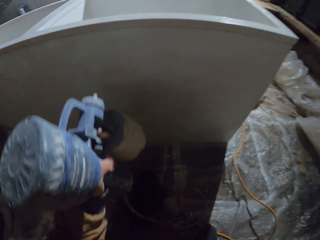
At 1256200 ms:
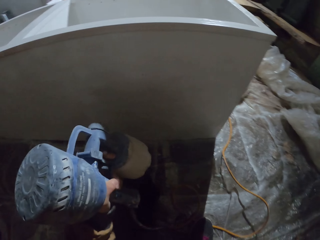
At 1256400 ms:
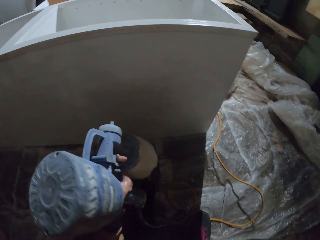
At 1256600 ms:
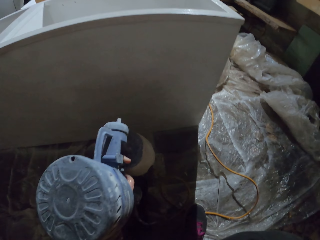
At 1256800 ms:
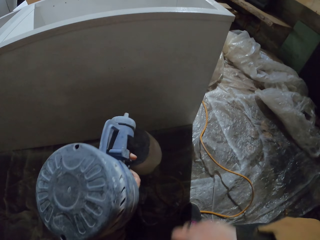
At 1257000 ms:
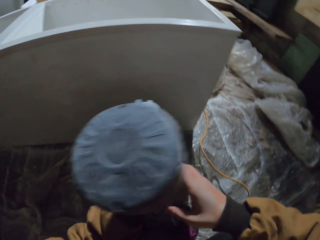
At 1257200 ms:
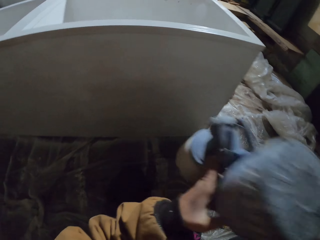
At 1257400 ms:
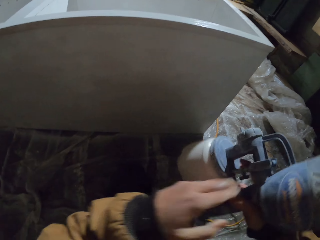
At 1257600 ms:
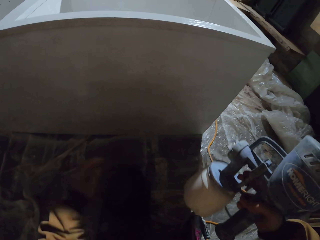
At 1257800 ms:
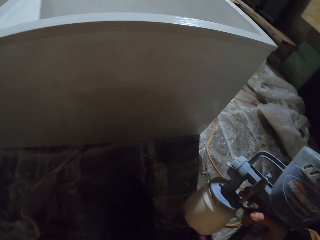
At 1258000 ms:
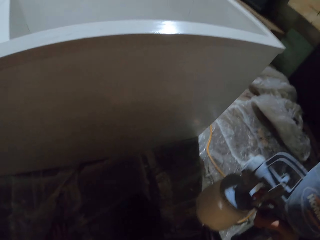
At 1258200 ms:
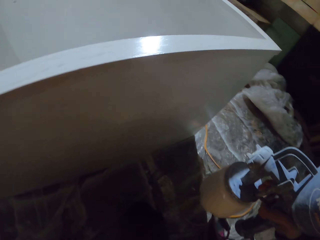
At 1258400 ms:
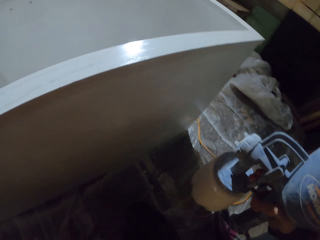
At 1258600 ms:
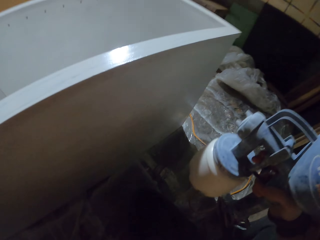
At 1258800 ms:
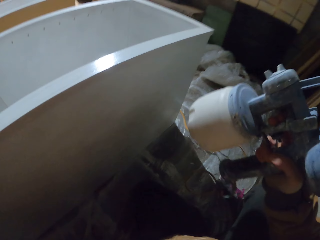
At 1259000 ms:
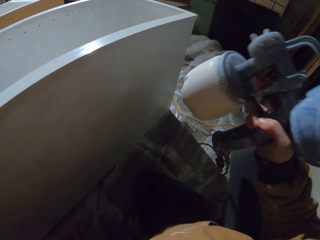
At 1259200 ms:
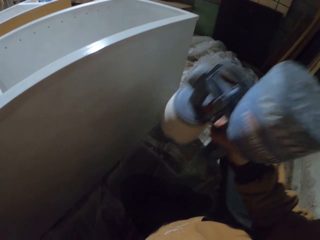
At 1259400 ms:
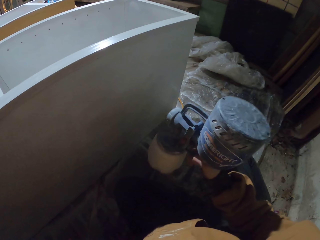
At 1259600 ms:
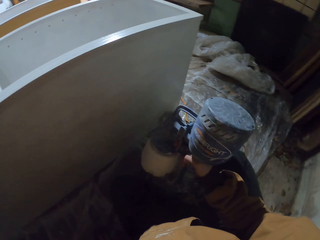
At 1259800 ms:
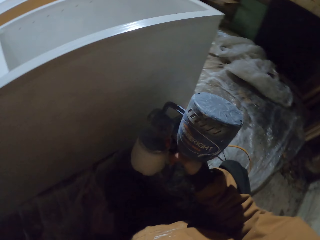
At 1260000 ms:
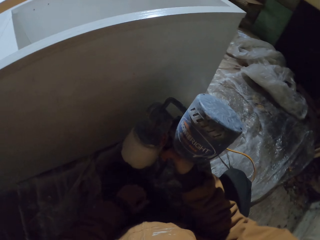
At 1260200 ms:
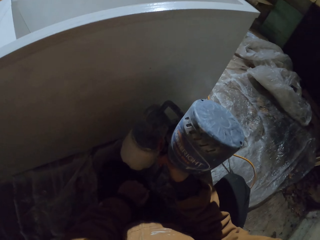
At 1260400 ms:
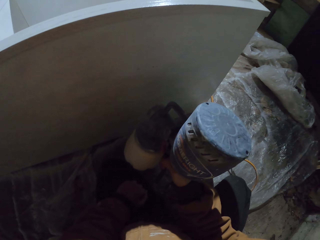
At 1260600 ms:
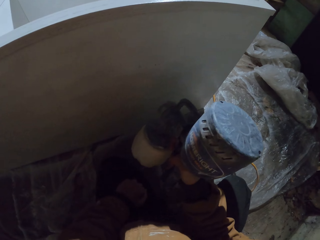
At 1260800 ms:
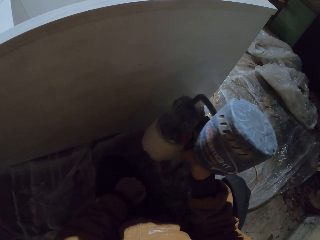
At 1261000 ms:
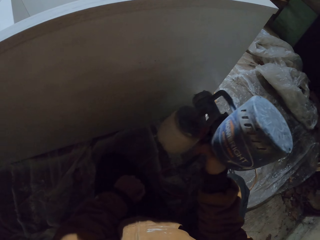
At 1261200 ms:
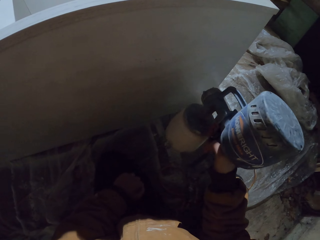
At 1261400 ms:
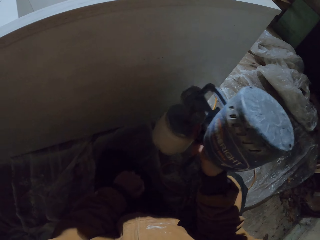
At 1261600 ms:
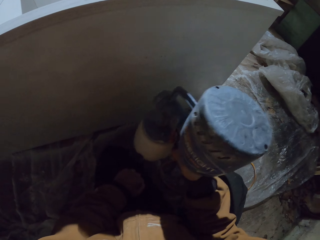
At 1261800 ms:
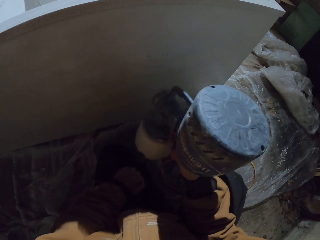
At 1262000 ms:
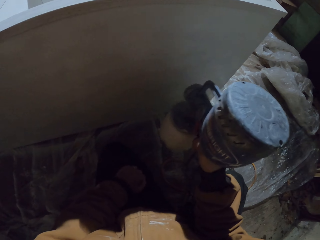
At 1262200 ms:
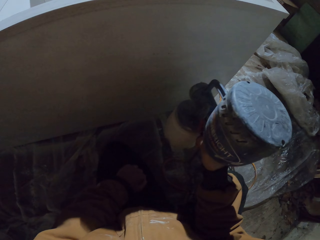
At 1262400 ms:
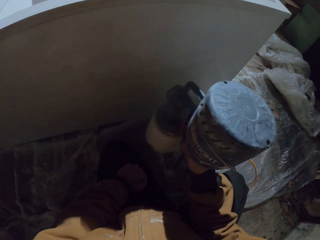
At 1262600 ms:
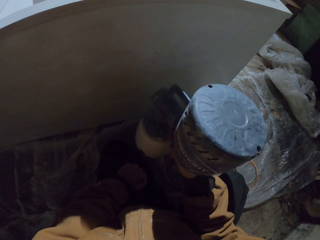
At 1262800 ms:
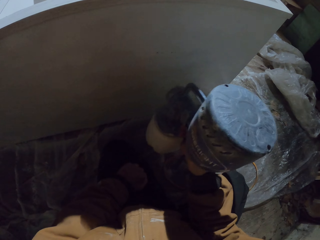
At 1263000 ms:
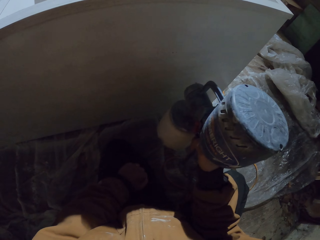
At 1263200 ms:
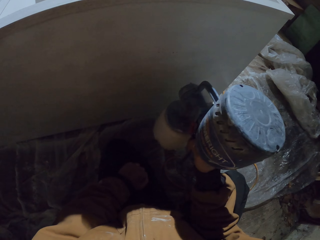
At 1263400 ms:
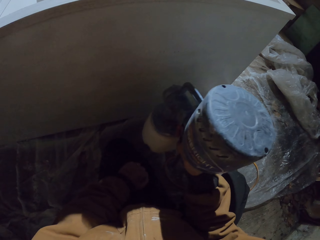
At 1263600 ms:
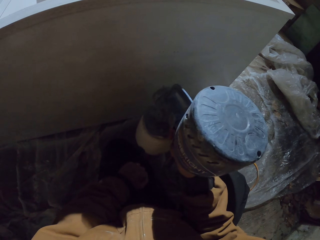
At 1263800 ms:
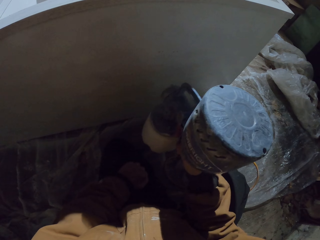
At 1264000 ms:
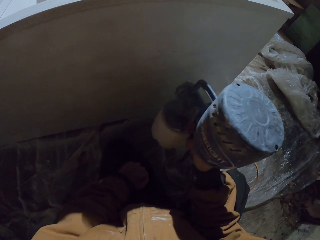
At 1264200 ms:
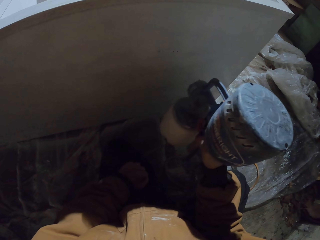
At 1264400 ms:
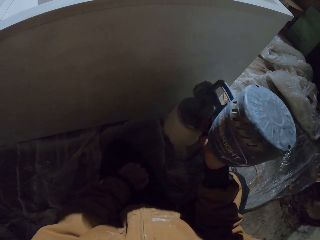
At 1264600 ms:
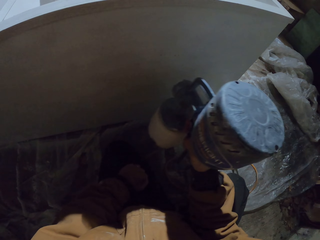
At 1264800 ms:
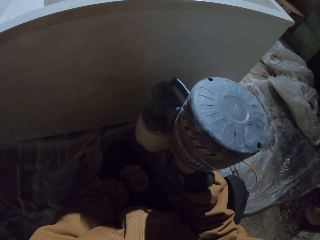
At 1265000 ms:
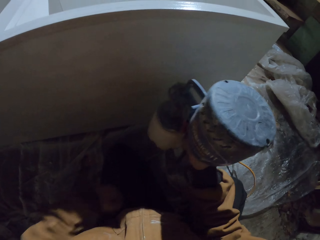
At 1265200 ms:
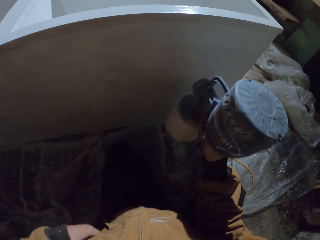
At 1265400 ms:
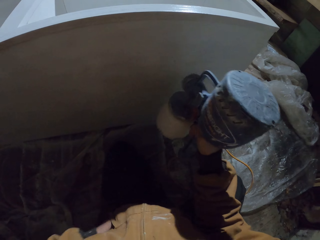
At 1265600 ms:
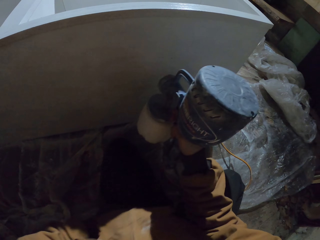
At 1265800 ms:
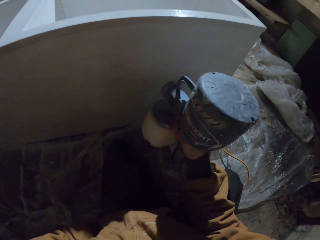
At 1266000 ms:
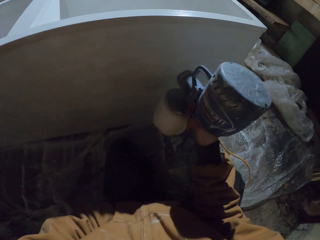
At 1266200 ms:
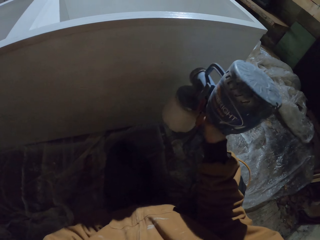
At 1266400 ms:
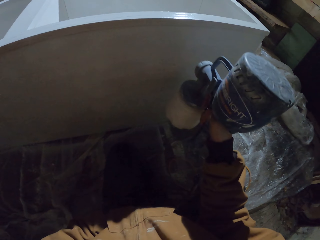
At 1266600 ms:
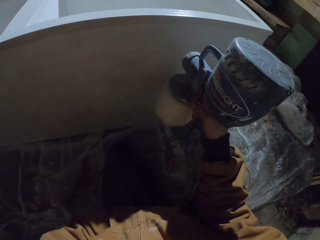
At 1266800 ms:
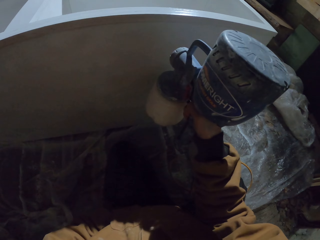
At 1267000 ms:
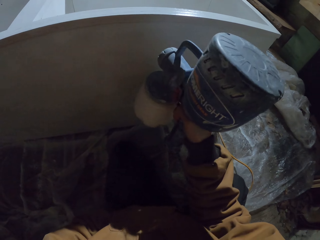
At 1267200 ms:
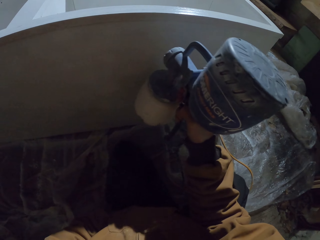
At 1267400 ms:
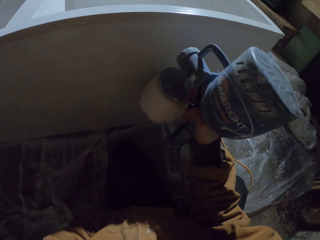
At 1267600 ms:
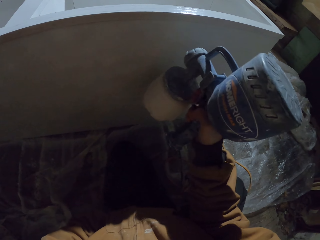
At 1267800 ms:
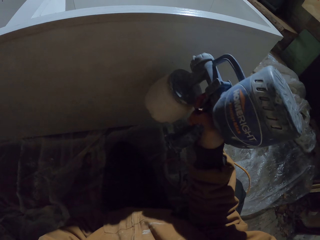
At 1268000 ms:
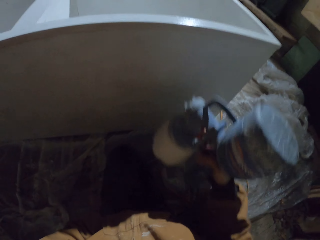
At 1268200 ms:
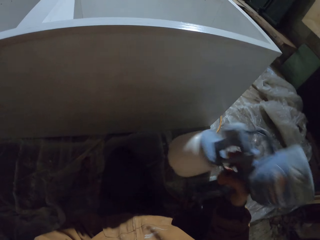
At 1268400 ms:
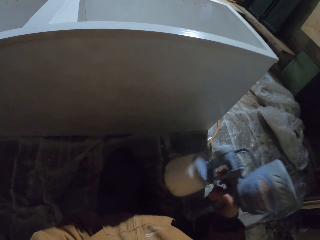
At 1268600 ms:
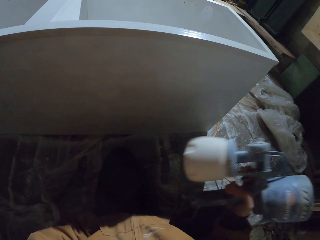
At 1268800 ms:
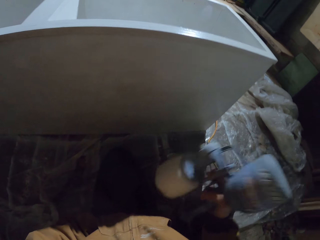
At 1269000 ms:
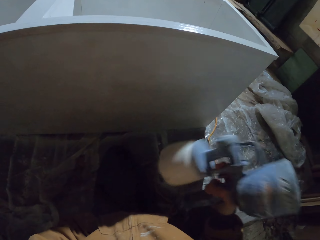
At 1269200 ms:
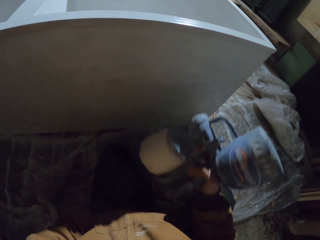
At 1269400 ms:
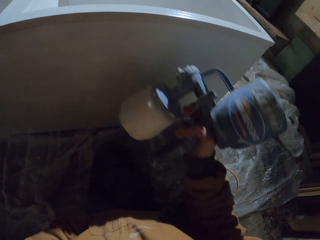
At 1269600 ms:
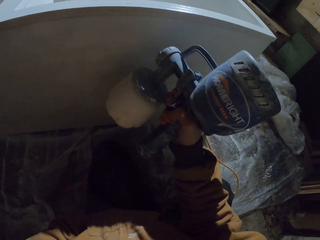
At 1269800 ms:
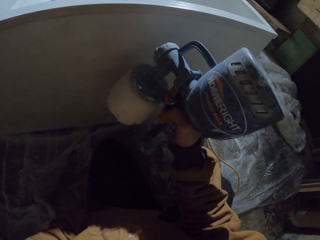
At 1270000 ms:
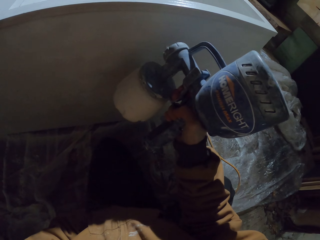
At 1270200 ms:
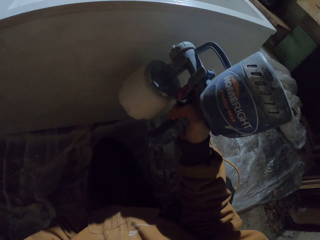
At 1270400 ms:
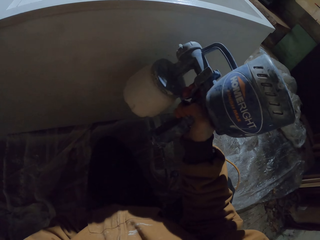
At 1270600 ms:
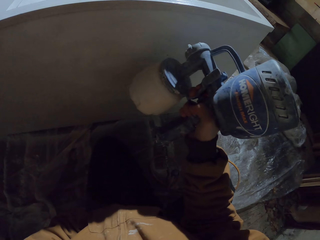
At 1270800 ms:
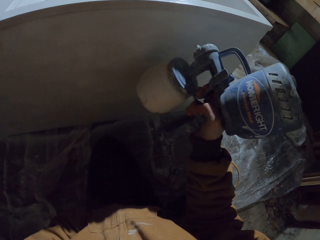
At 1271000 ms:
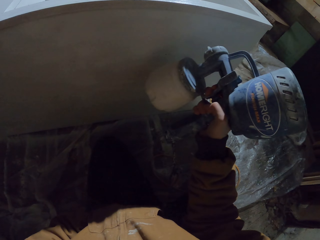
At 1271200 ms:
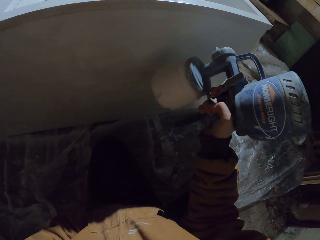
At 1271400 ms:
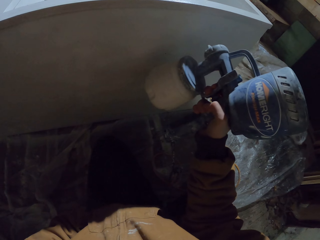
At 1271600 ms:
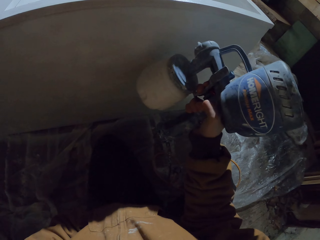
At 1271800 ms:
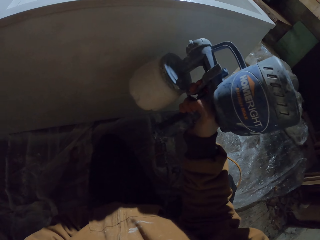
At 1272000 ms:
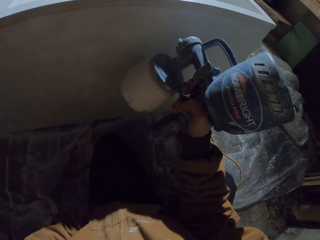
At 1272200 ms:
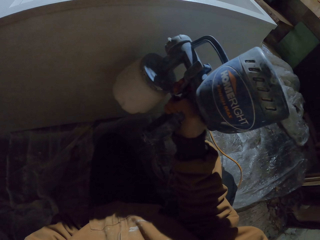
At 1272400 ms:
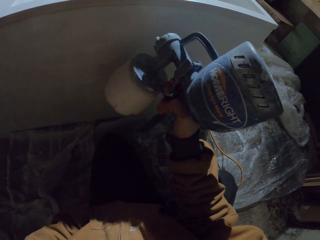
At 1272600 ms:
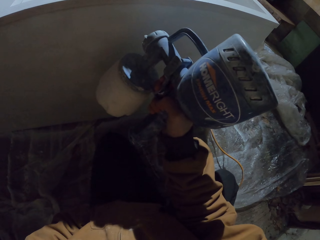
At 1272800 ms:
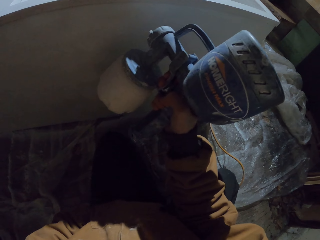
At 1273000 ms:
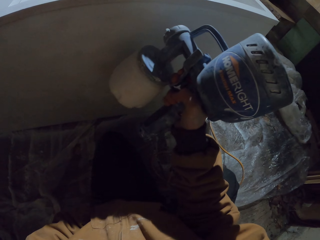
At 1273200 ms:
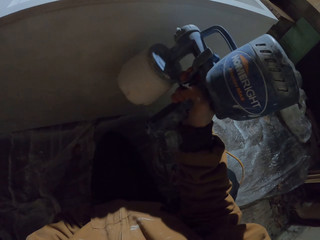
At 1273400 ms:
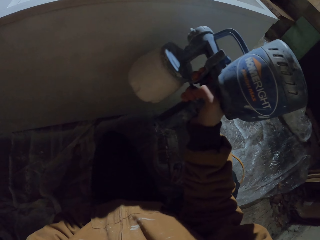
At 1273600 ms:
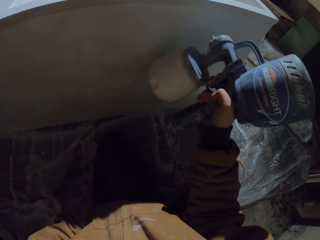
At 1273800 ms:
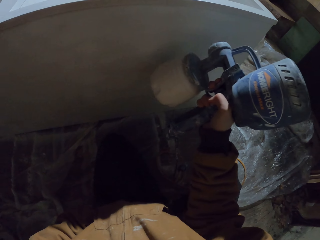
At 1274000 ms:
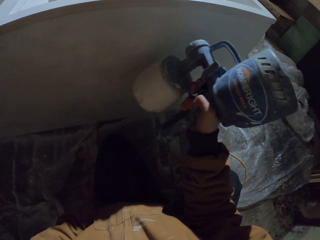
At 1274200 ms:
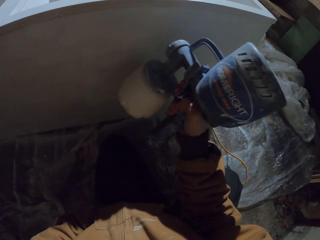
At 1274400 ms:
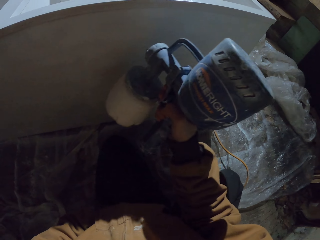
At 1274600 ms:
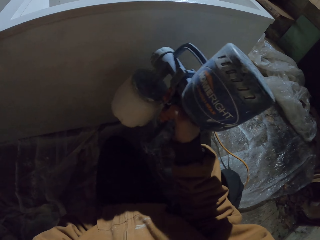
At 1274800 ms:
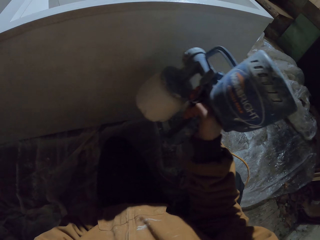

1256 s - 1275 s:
The camera wearer places the spray paint gun in his right hand. He holds the paper with his left hand. He adjusts his sitting position. He paints the closet with the spray paint gun. He shakes the spray paint gun. He paints the closet with the spray paint gun.
